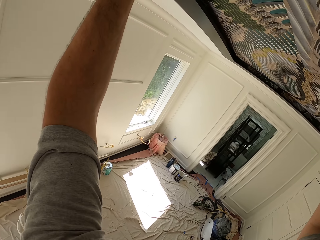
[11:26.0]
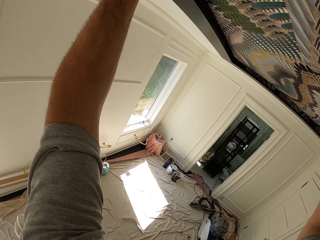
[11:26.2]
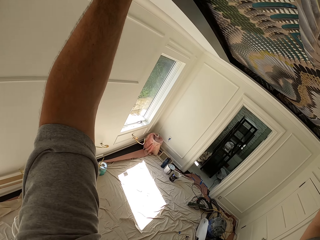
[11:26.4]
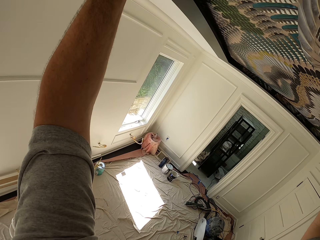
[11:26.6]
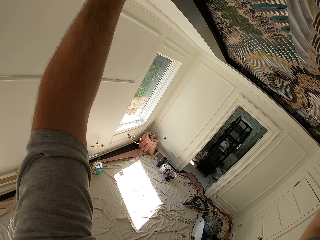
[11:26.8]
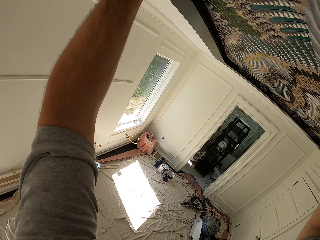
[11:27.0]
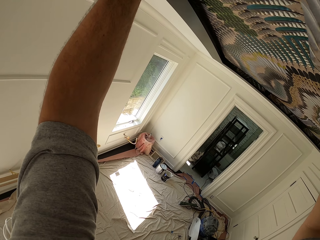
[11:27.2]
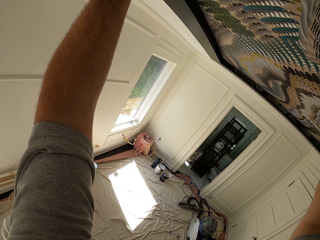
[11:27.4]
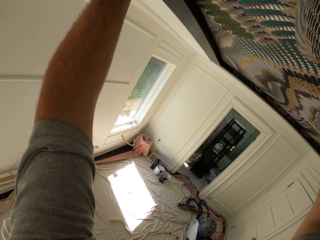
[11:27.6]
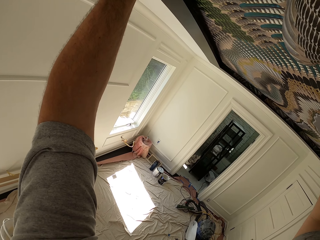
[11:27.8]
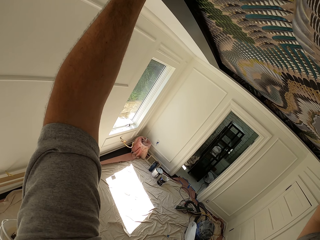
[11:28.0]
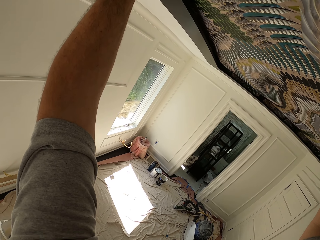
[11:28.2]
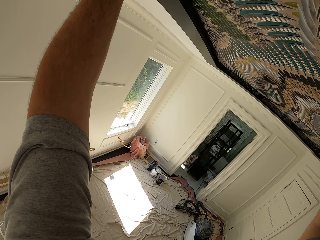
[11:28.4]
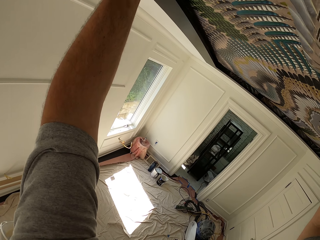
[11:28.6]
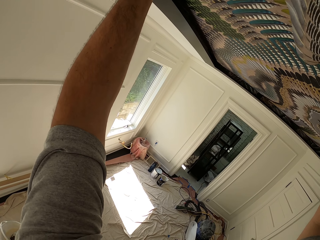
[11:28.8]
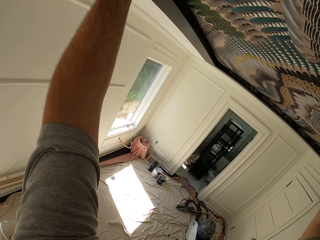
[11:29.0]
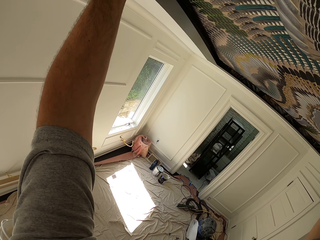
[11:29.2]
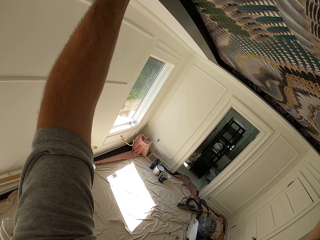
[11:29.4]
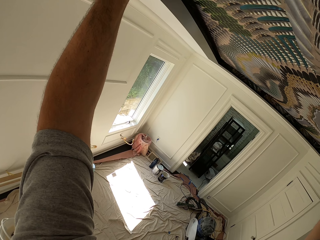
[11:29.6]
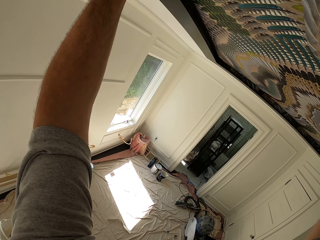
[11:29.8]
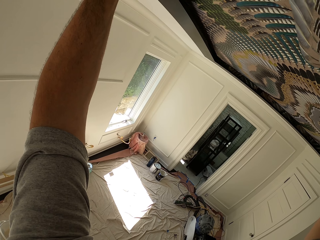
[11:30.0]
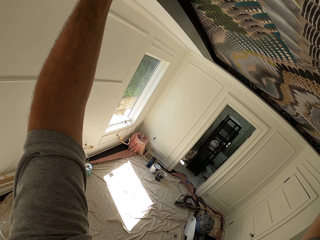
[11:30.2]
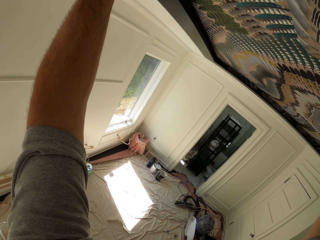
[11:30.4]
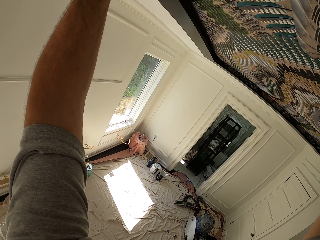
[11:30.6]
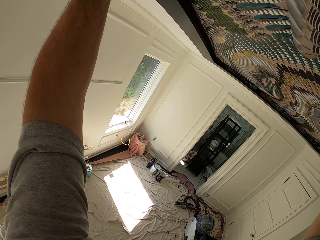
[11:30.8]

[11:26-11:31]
The camera wearer sticks the wallpaper on the ceiling.

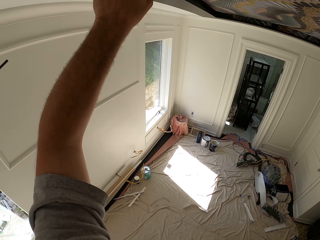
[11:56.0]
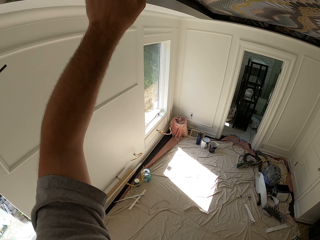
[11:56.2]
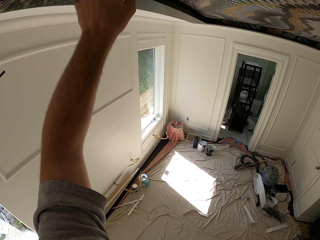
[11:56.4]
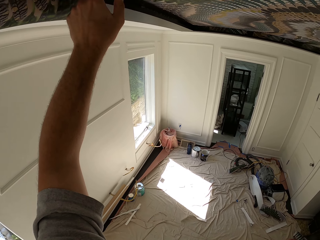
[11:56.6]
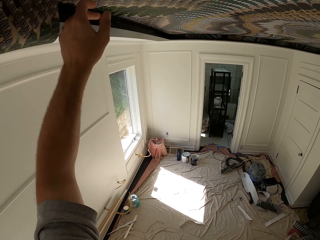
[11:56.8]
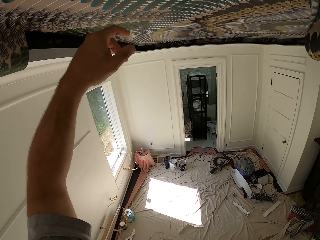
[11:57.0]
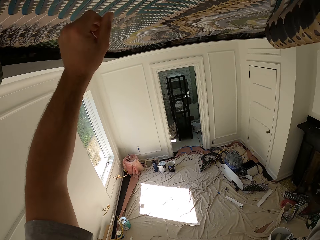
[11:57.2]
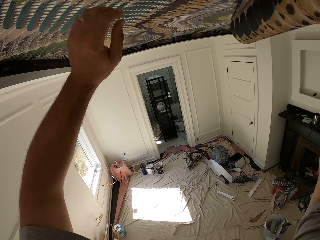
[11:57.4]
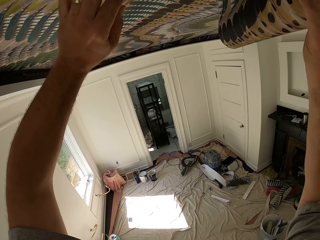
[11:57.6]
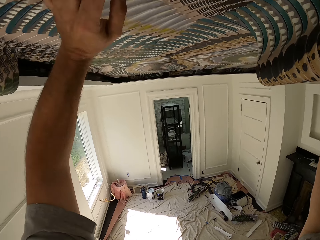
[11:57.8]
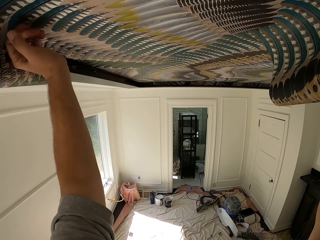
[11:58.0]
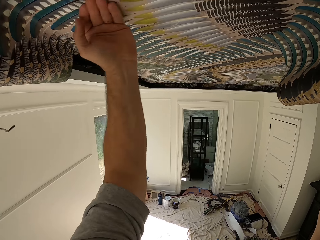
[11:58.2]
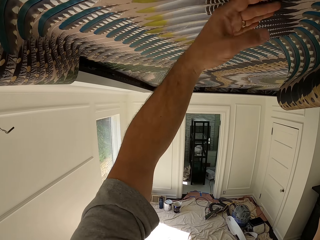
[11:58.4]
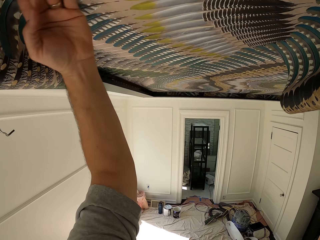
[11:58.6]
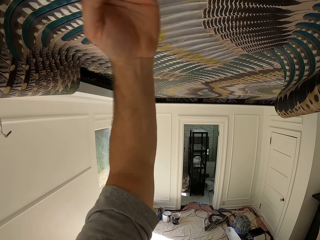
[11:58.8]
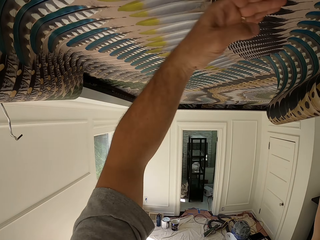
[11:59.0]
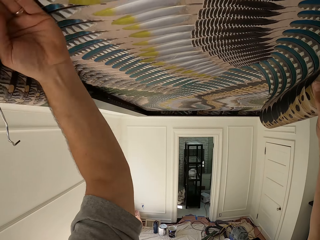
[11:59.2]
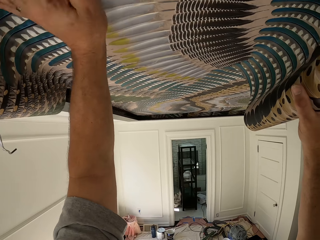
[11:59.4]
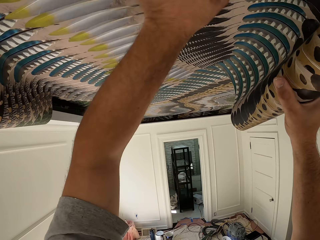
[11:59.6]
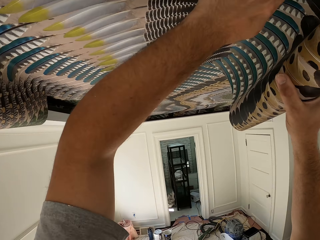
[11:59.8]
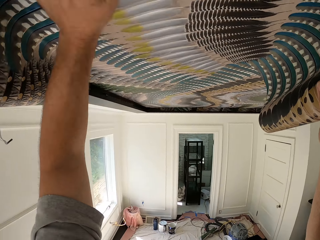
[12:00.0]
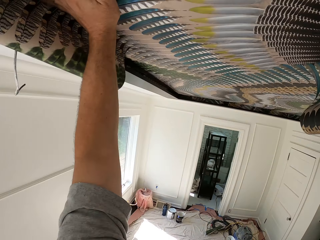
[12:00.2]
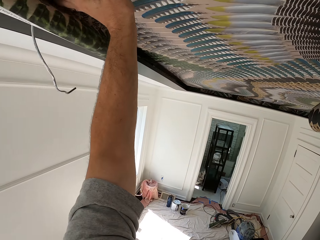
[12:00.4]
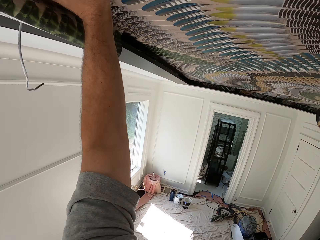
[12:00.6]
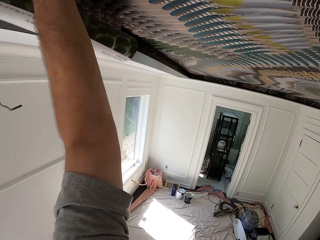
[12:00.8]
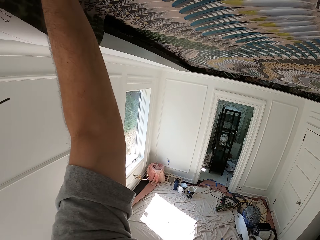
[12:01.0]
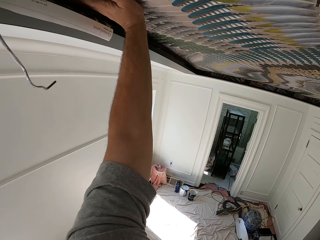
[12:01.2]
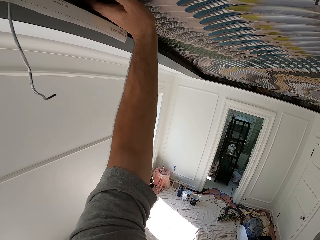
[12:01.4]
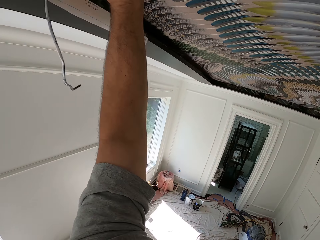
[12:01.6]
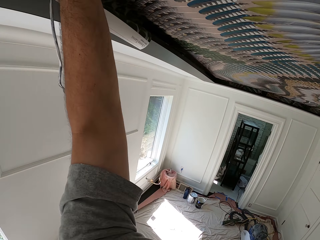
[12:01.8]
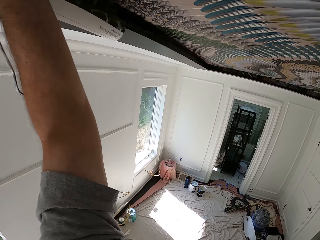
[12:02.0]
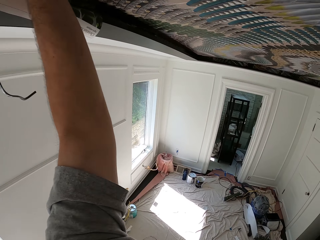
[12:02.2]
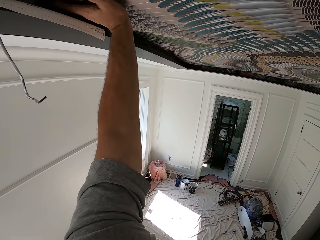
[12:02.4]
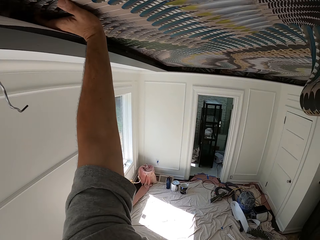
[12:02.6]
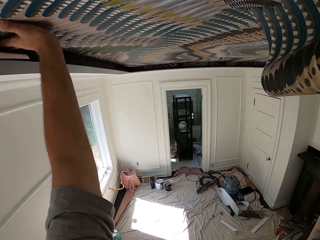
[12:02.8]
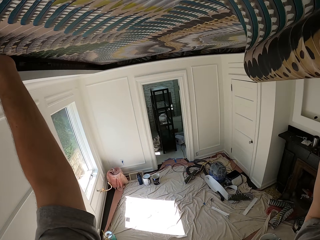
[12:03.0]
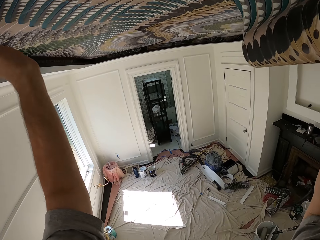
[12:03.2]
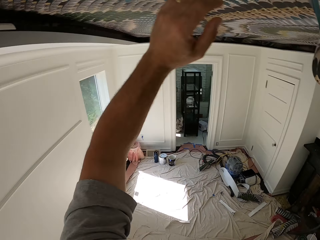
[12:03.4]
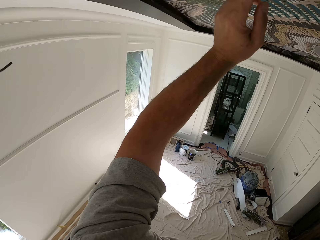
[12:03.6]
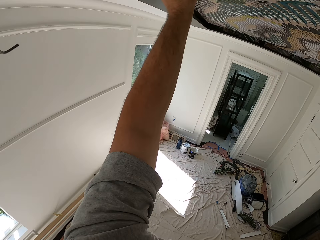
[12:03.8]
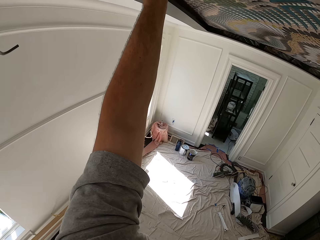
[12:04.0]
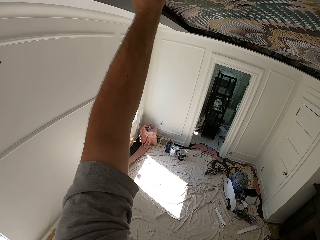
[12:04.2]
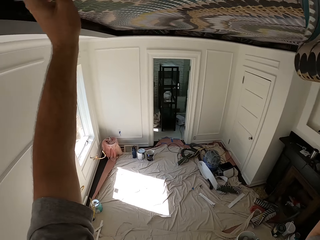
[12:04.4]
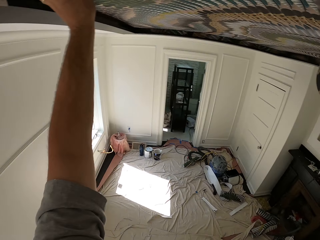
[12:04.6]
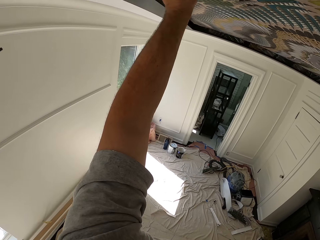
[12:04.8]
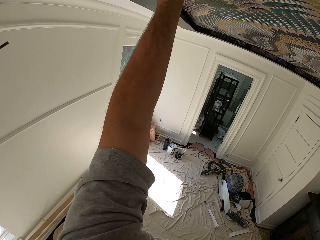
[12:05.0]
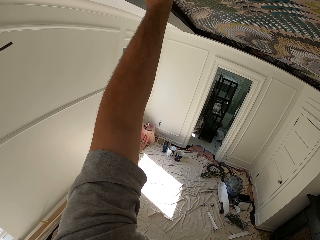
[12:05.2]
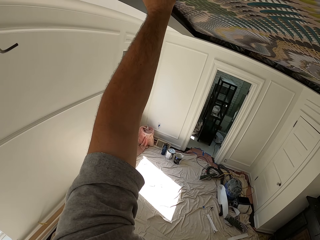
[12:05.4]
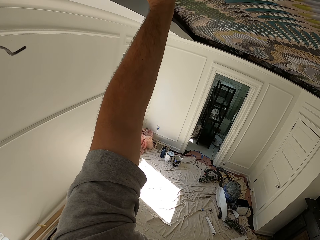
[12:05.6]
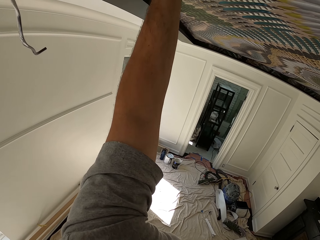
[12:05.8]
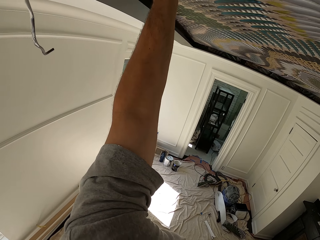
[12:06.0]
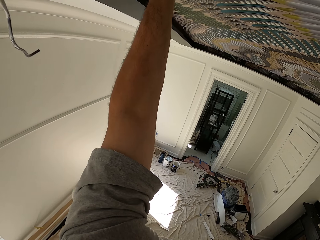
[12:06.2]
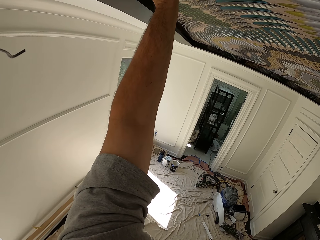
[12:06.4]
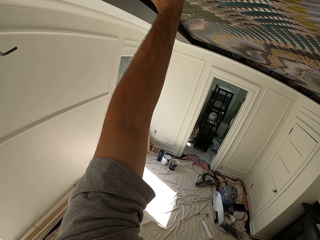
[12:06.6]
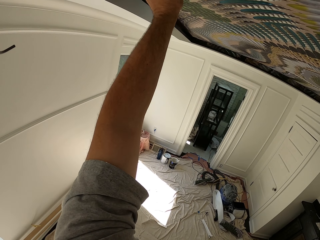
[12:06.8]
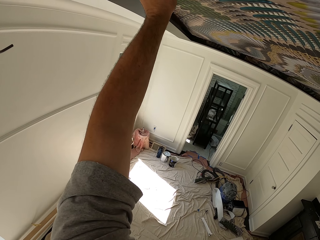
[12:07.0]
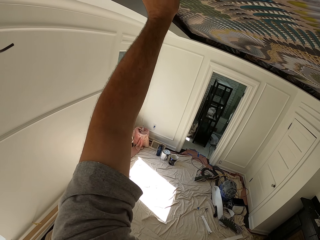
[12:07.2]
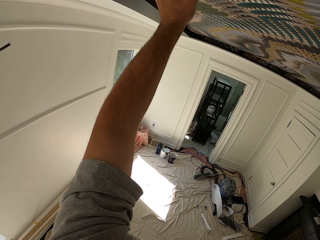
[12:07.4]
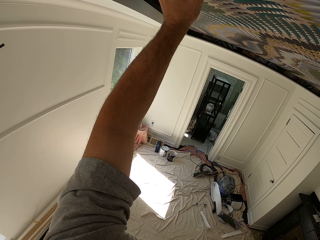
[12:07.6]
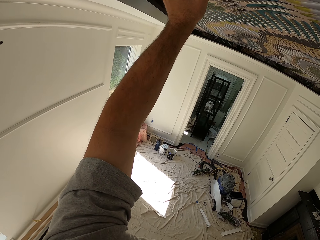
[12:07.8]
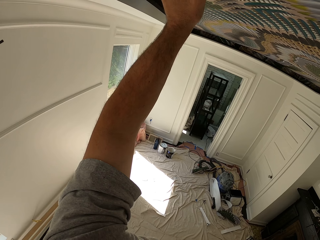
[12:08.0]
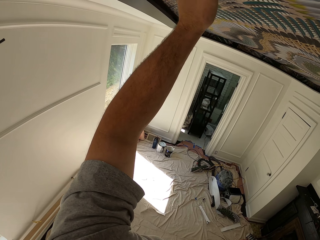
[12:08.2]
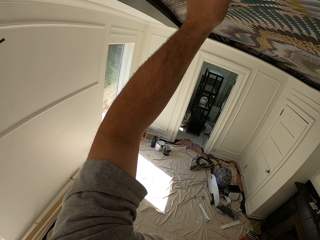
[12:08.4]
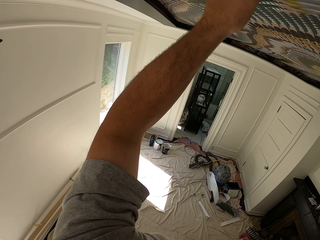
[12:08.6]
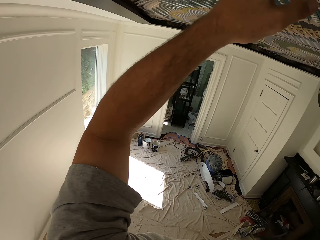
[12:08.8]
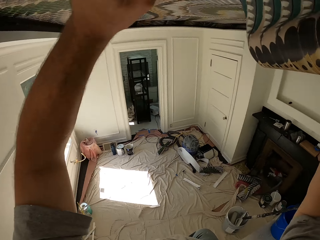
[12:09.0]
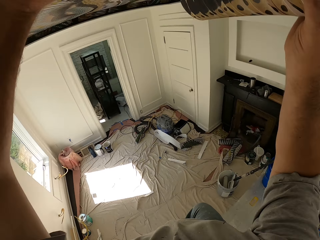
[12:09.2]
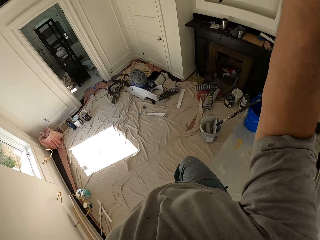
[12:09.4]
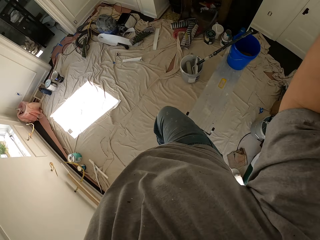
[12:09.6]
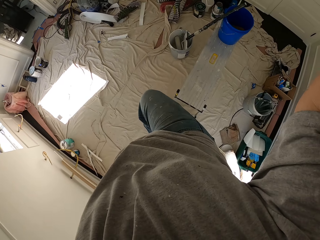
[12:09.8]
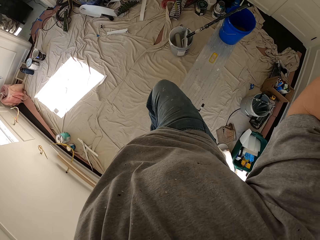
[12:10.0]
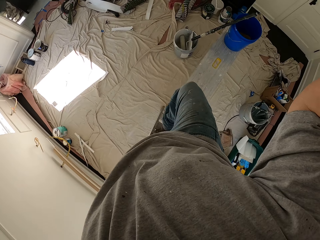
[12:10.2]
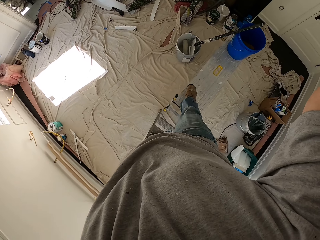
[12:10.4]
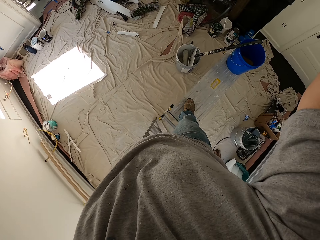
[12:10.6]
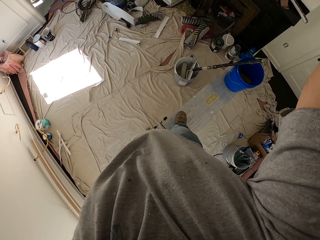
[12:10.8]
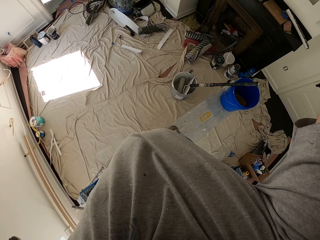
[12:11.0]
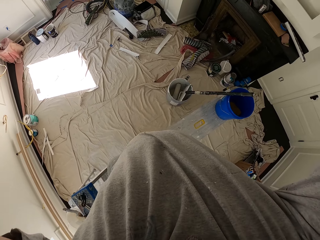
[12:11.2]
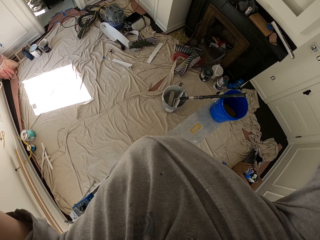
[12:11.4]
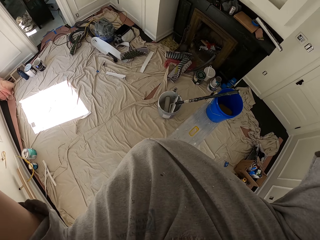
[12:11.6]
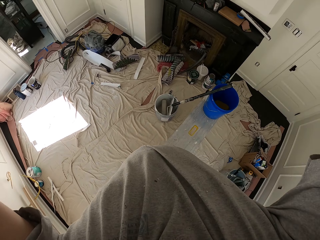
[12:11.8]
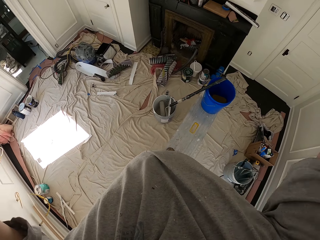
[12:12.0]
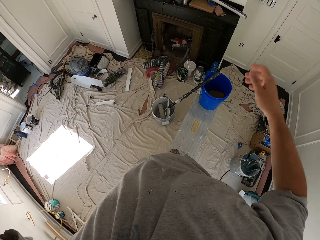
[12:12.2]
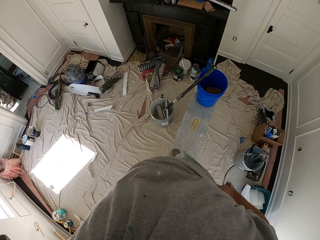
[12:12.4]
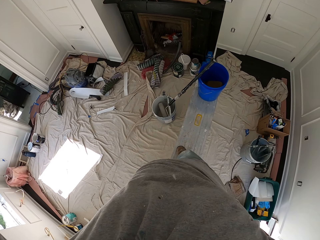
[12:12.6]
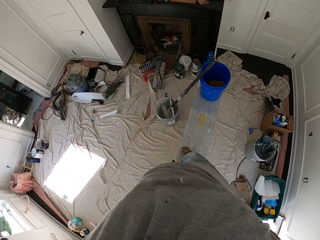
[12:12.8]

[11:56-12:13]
The camera wearer presses the wallpaper with his hand.
